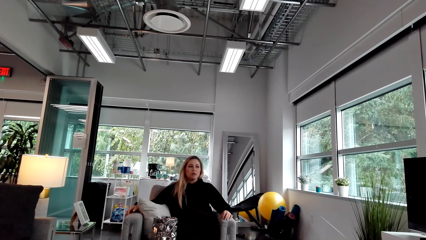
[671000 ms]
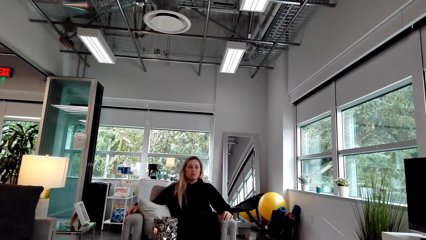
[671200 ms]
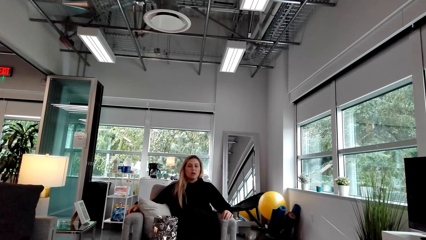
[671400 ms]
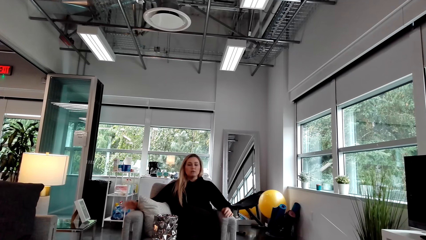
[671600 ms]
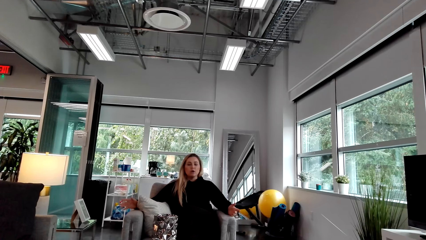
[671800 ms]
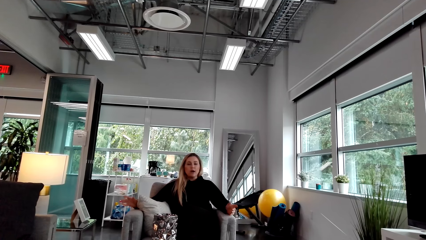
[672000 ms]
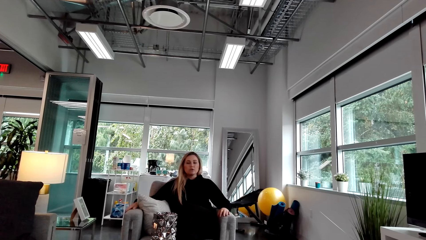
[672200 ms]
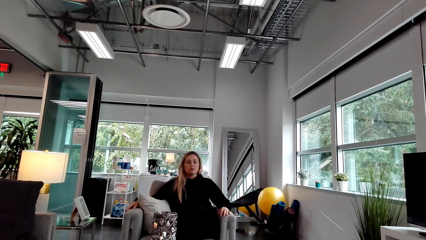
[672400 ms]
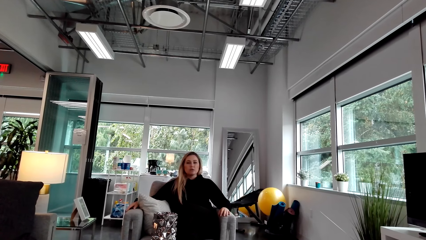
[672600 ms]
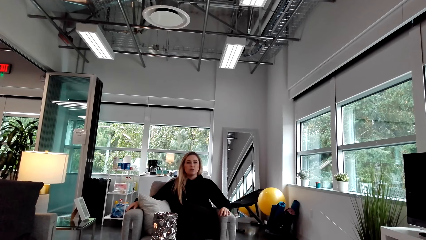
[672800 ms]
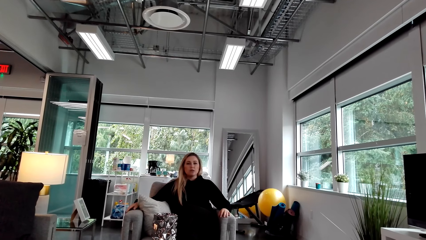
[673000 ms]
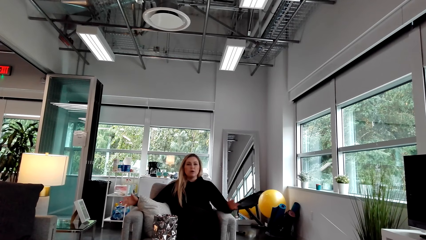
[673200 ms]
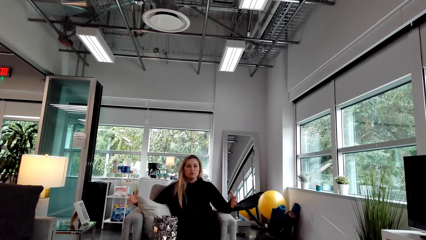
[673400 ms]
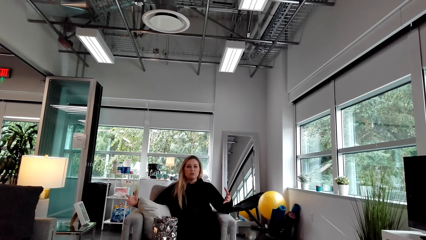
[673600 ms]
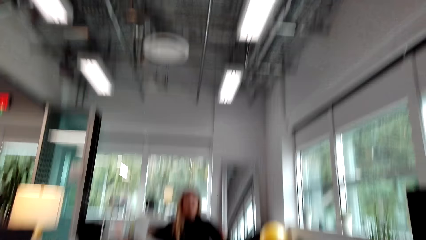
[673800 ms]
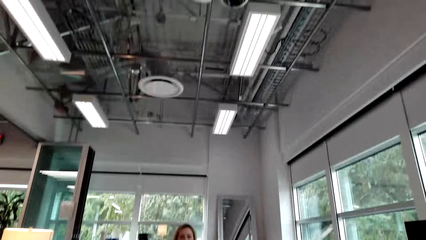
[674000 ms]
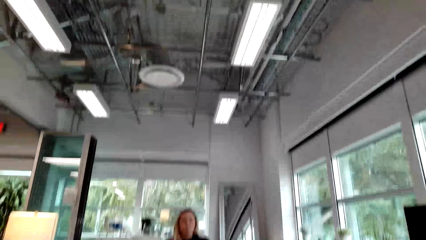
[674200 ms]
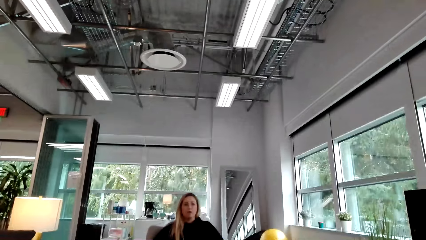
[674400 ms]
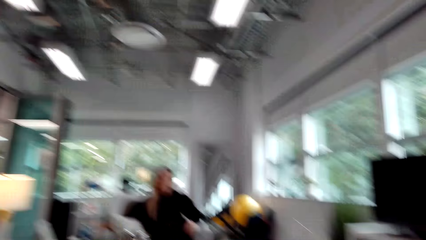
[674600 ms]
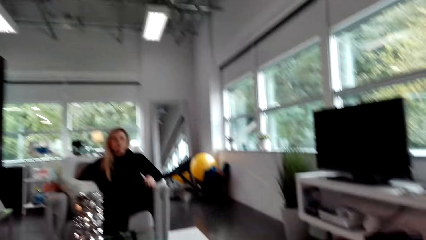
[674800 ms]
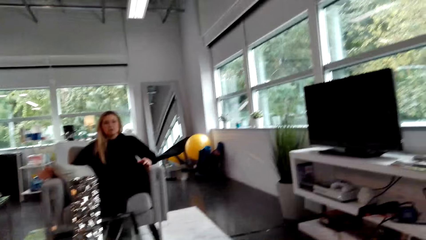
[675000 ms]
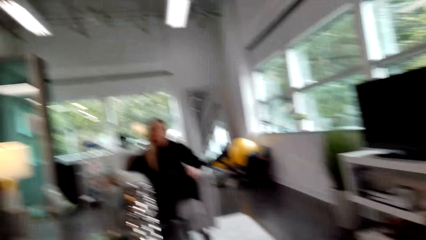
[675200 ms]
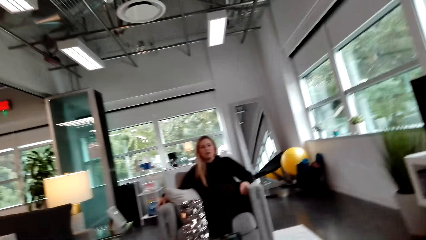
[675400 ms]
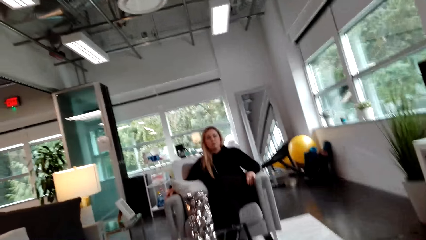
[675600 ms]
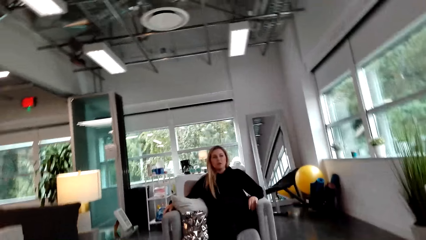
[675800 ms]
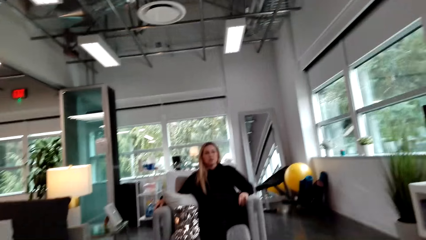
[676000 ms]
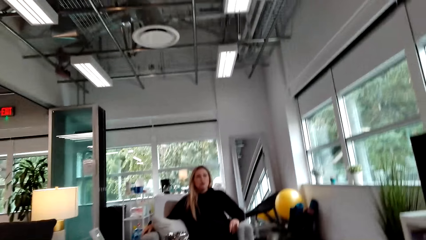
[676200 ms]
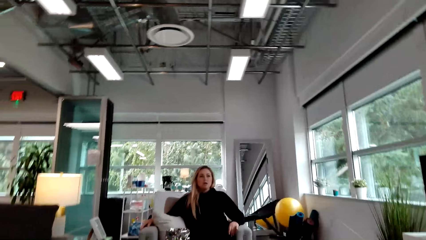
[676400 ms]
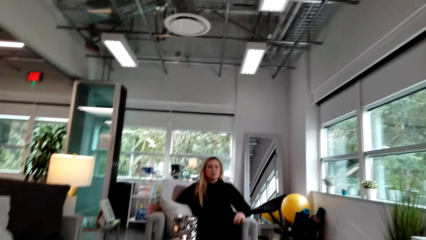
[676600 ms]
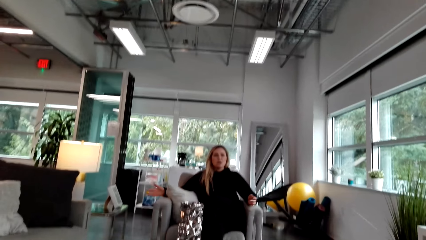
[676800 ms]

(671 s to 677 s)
The woman talks to the camera wearer.

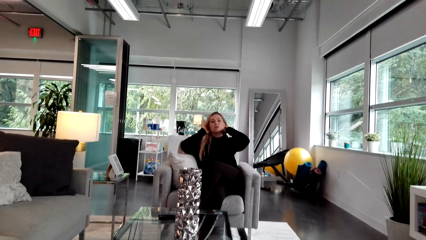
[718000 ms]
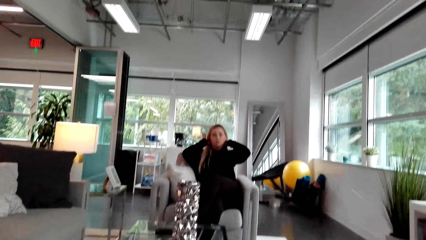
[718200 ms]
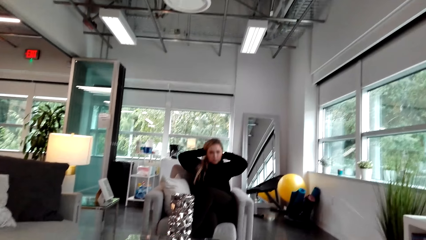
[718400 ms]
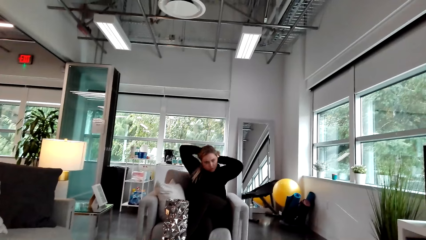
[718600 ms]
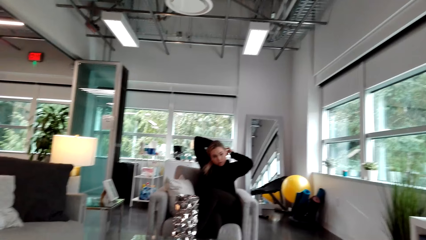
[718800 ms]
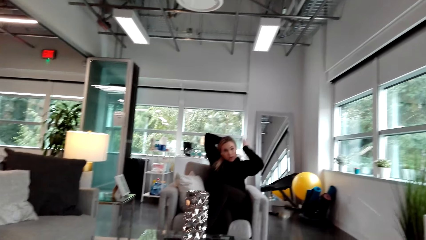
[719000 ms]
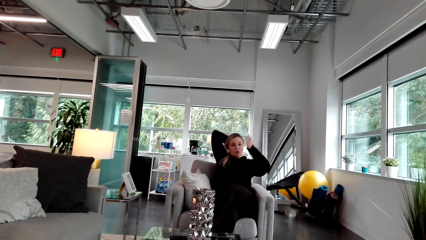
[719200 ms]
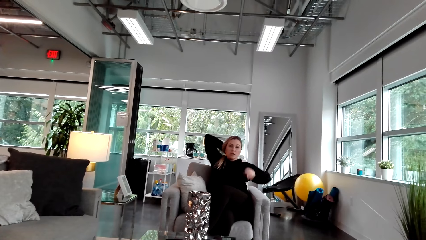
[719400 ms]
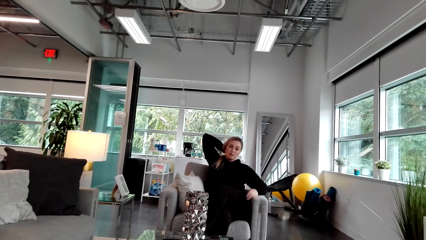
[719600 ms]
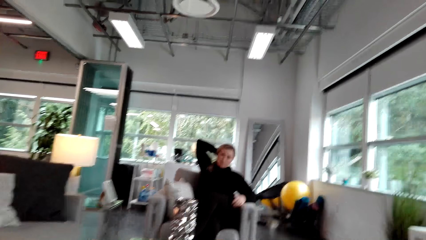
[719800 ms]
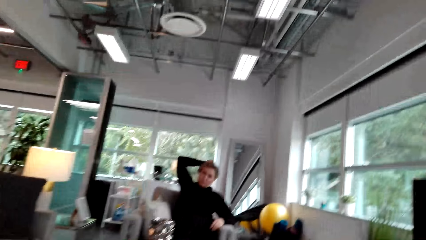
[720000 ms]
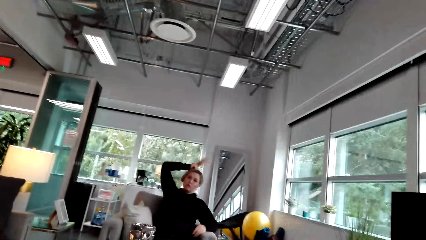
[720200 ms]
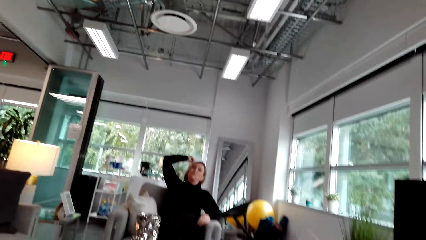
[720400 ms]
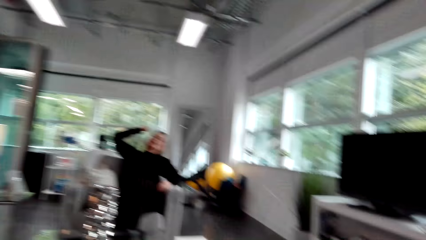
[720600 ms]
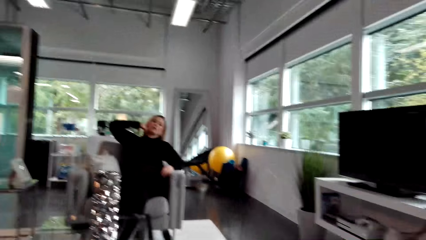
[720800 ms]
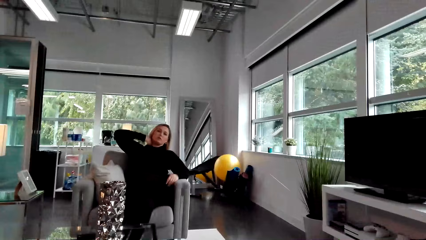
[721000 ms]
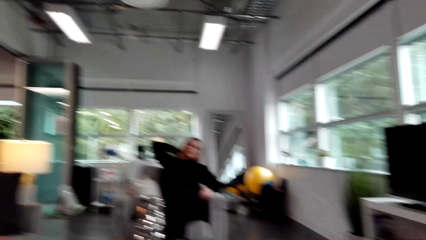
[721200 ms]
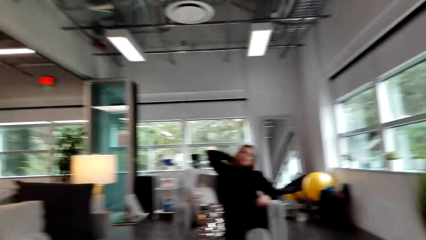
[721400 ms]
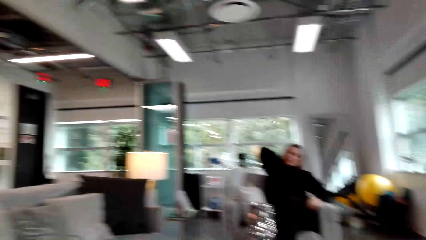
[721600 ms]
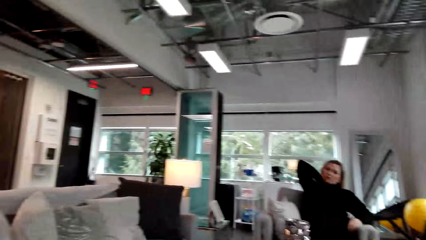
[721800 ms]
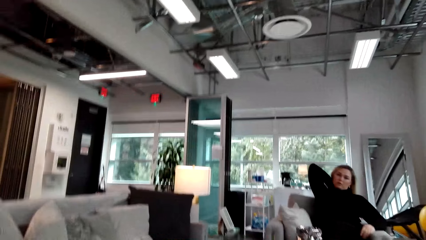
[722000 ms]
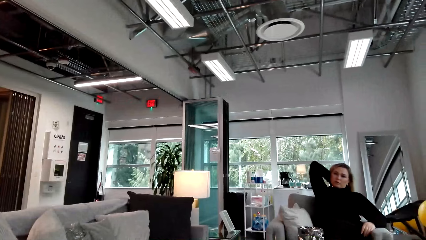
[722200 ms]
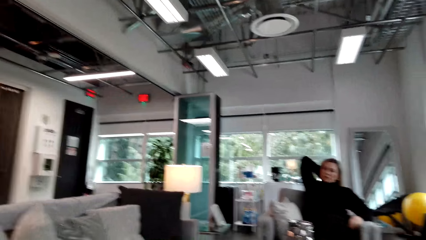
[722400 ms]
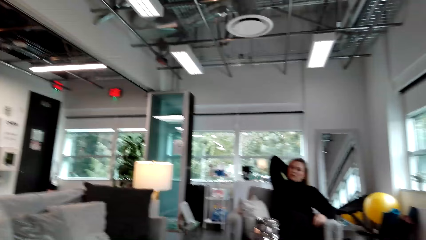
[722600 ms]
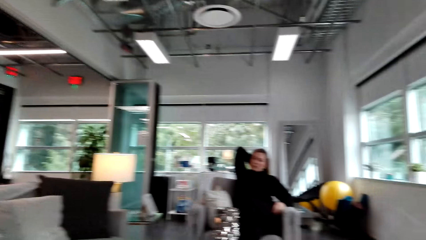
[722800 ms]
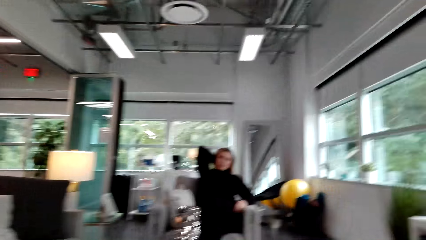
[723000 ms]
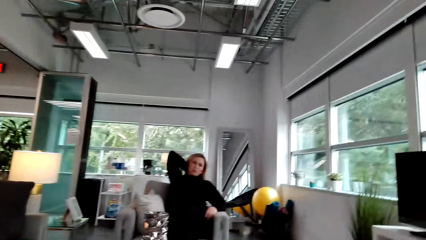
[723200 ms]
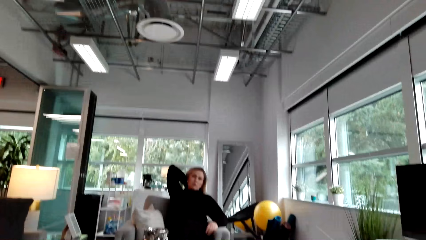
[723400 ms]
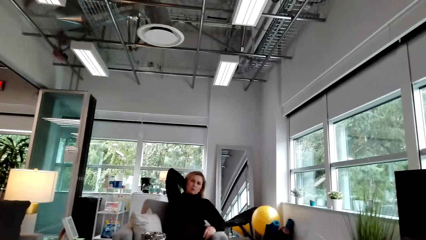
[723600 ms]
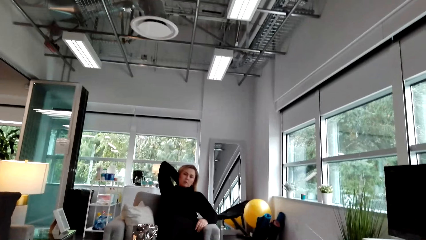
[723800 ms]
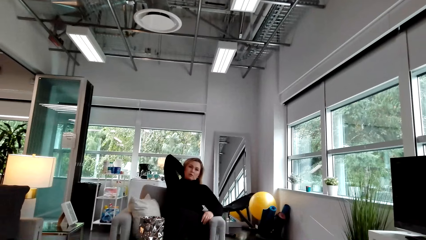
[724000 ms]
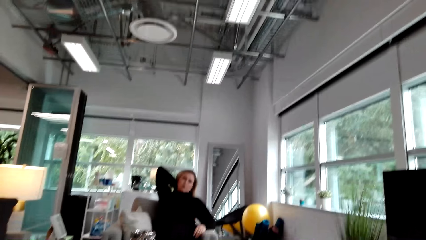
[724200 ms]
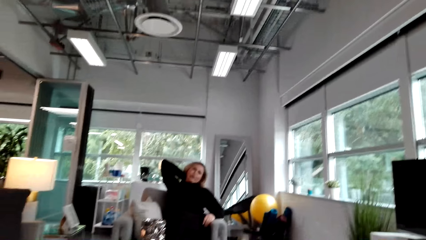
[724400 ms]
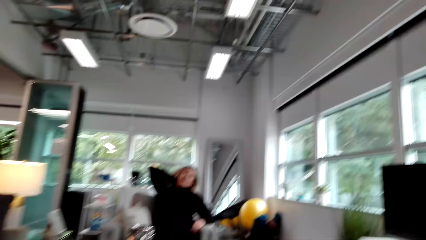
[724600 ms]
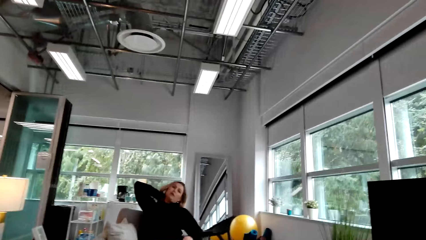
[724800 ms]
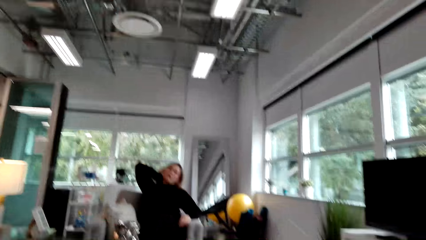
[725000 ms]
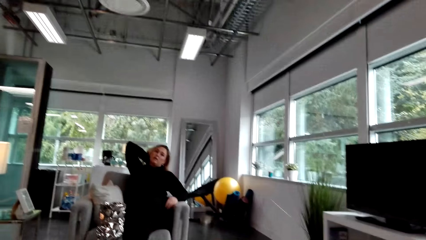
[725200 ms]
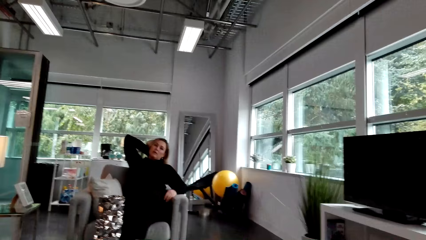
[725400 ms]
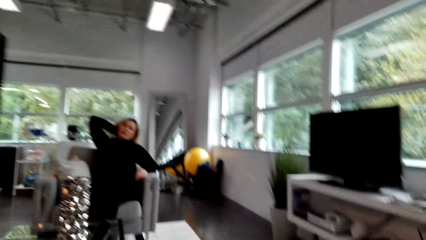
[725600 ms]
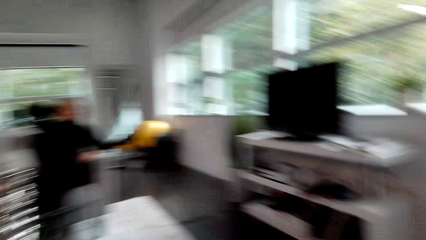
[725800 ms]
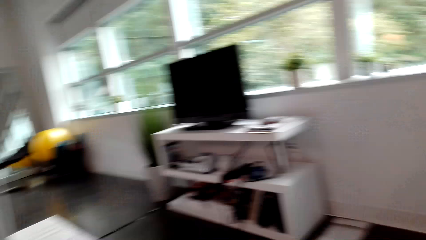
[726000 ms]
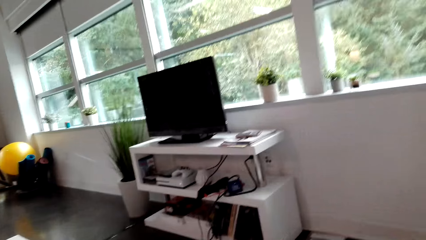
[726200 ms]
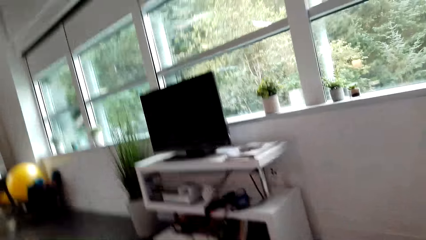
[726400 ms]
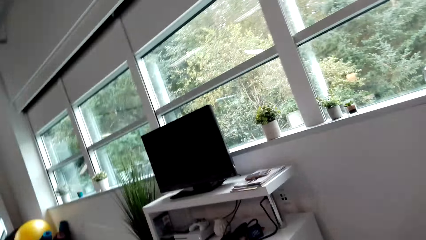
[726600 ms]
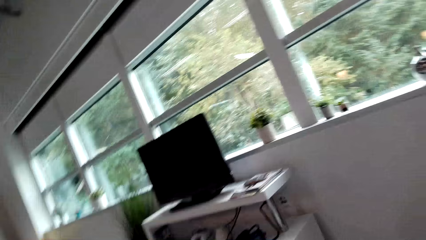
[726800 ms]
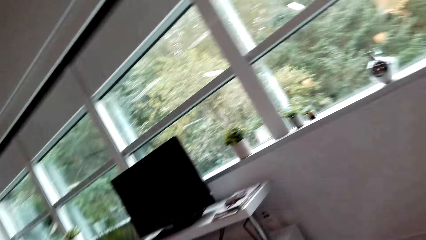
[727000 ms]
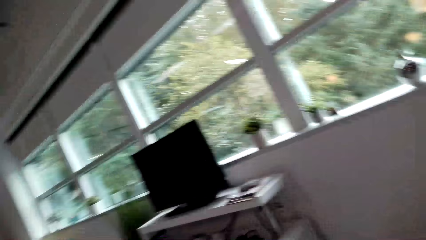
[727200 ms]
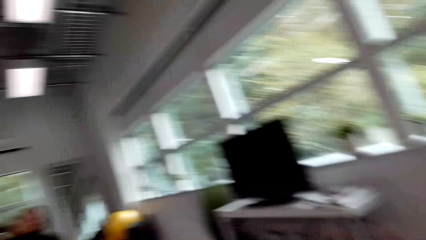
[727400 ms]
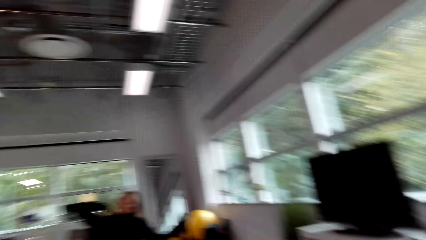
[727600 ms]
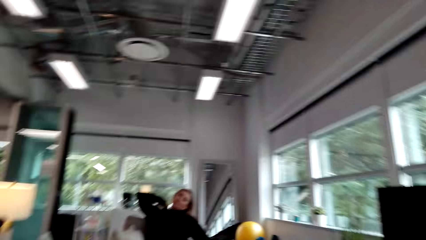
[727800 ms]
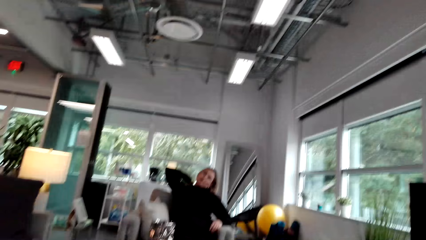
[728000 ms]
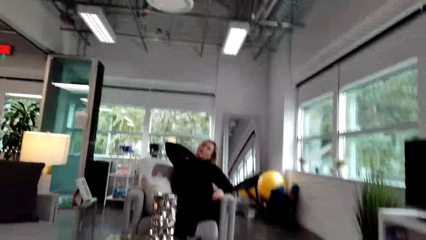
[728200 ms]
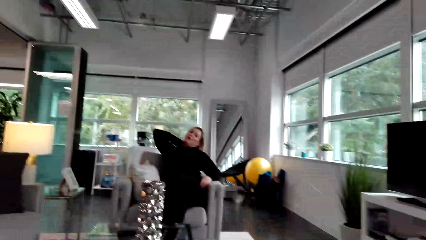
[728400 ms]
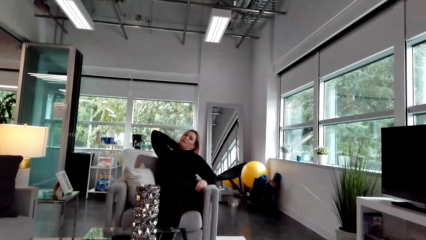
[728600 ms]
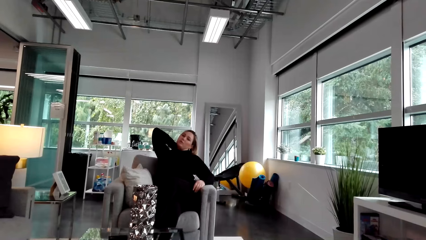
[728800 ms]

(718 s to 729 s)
The woman holds her hair backwards. The camera wearer looks in the room. They look around.
